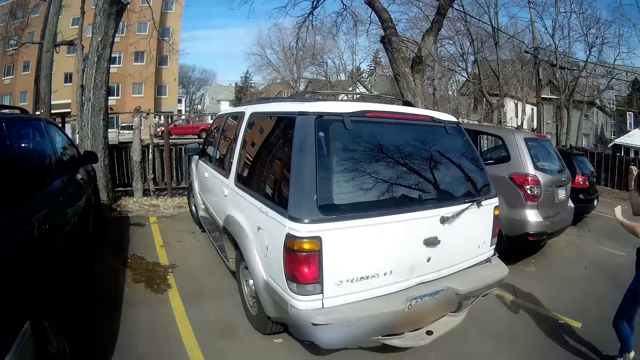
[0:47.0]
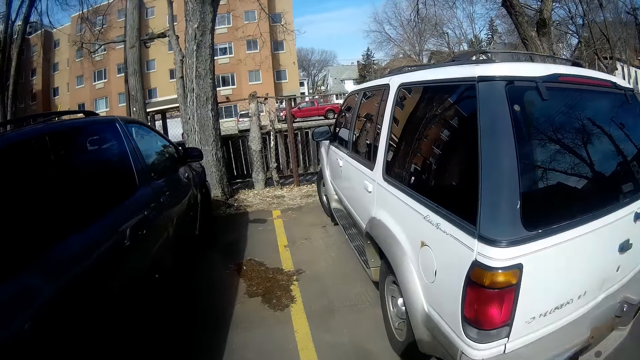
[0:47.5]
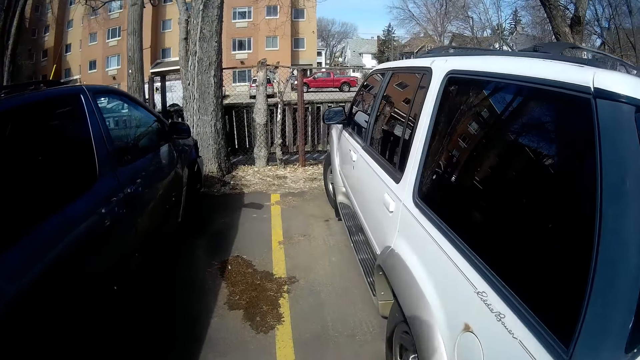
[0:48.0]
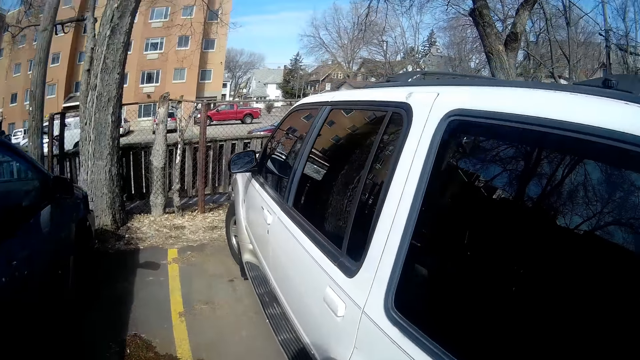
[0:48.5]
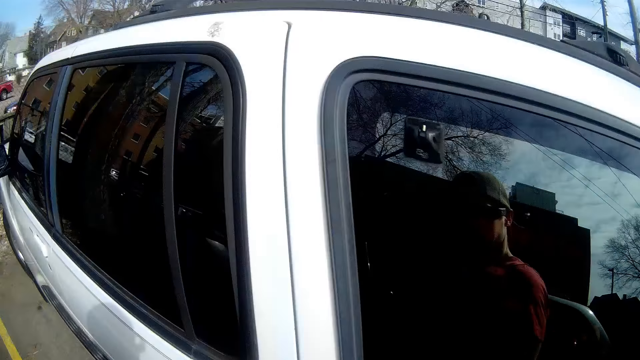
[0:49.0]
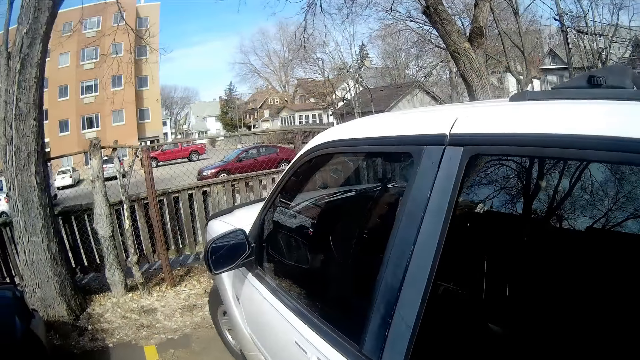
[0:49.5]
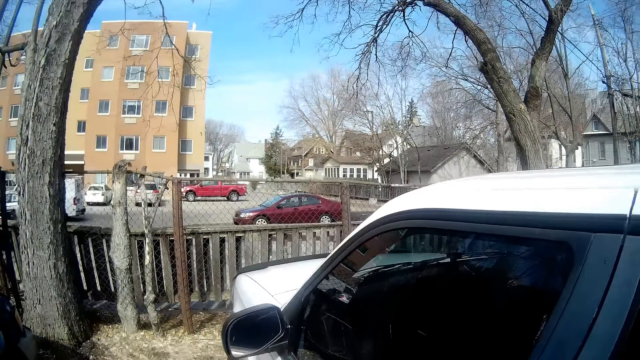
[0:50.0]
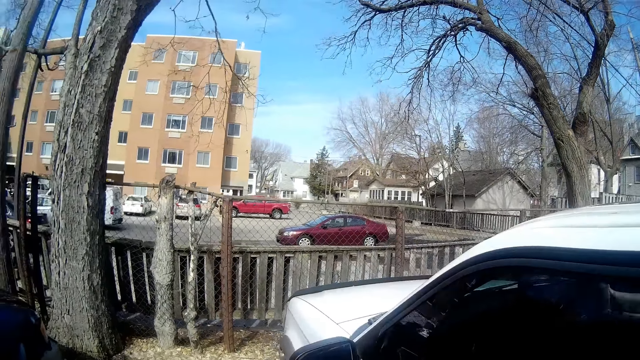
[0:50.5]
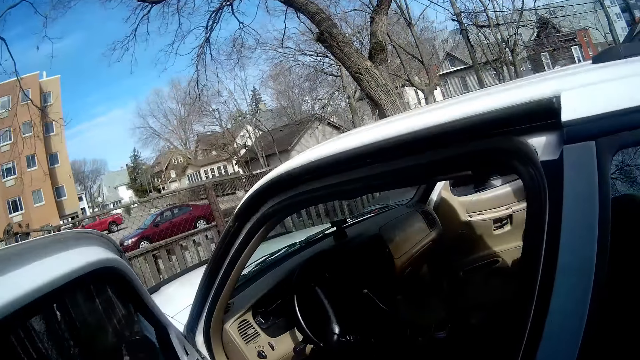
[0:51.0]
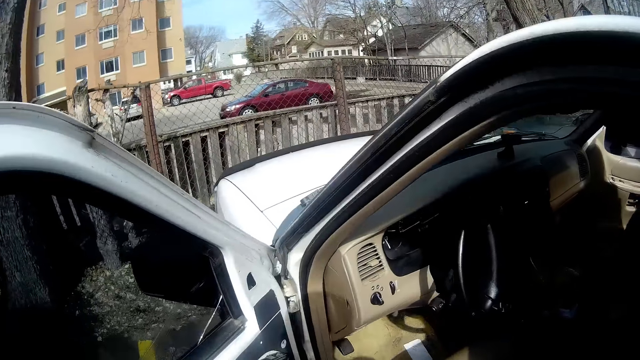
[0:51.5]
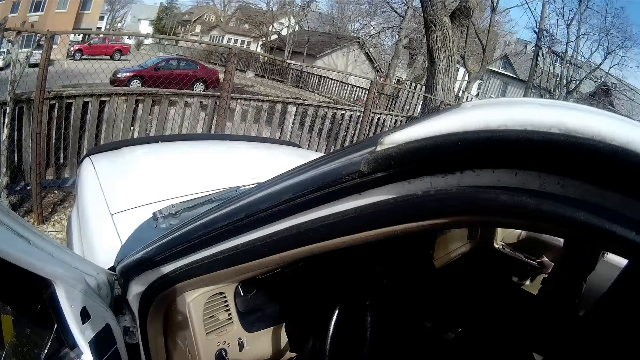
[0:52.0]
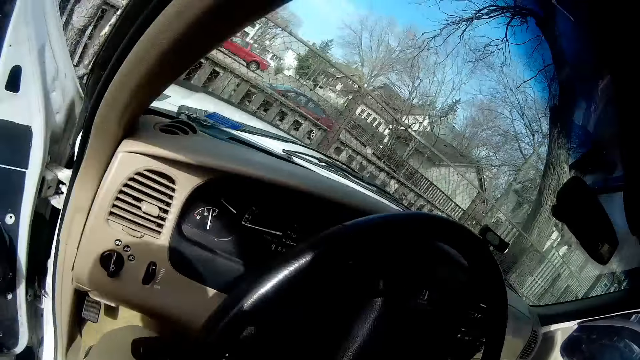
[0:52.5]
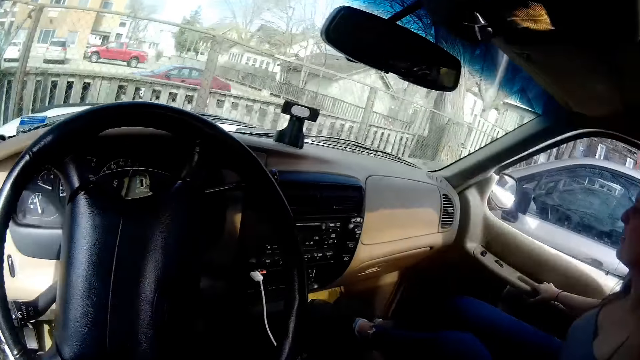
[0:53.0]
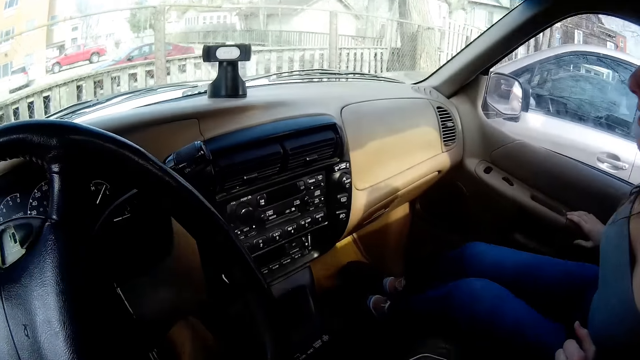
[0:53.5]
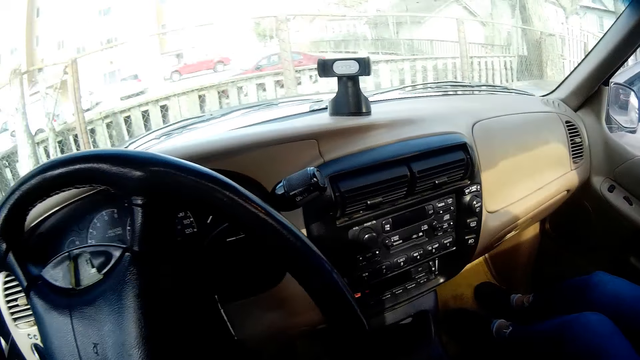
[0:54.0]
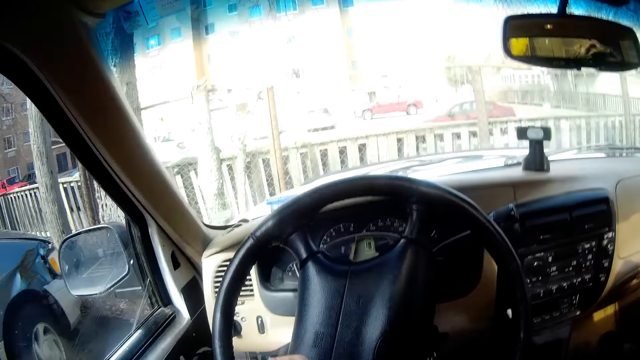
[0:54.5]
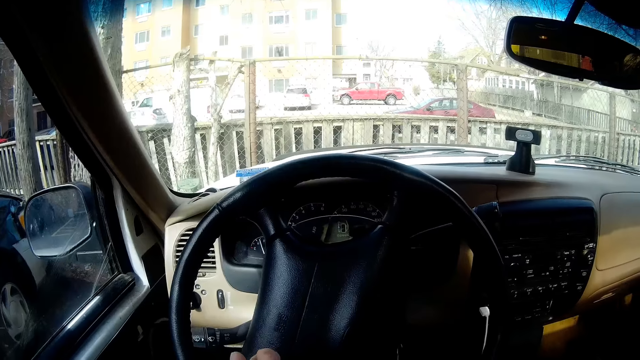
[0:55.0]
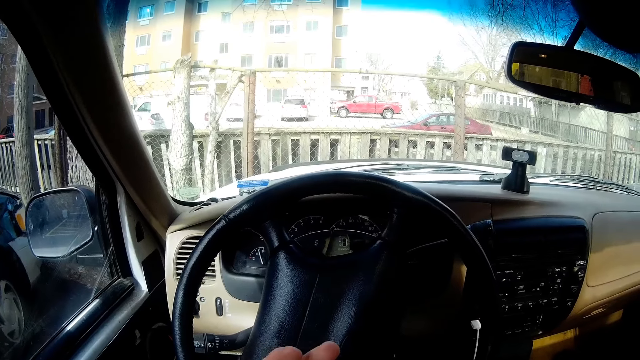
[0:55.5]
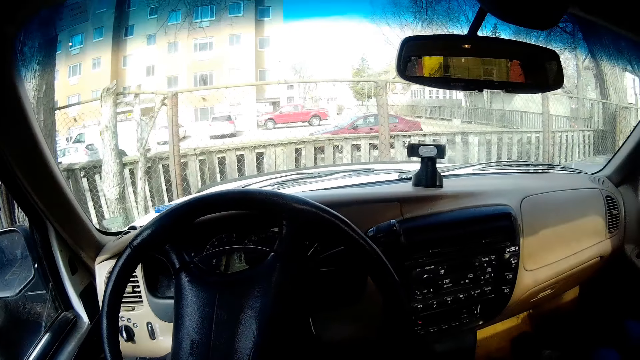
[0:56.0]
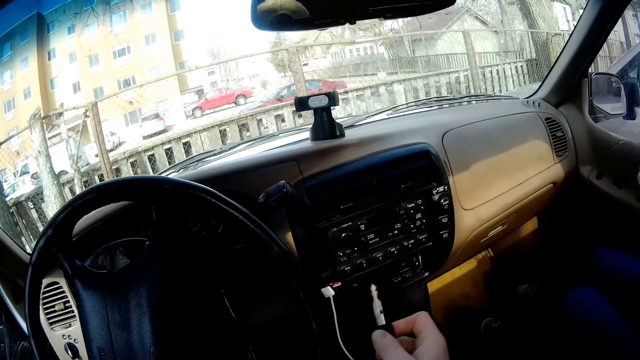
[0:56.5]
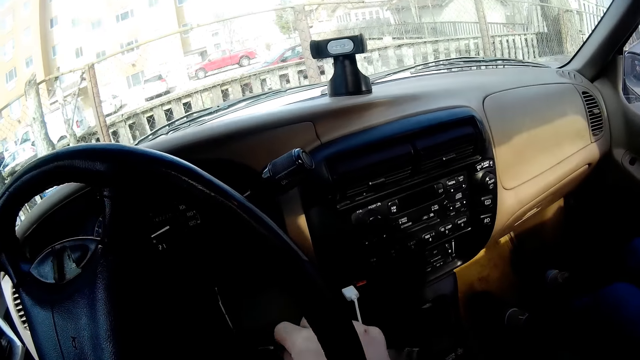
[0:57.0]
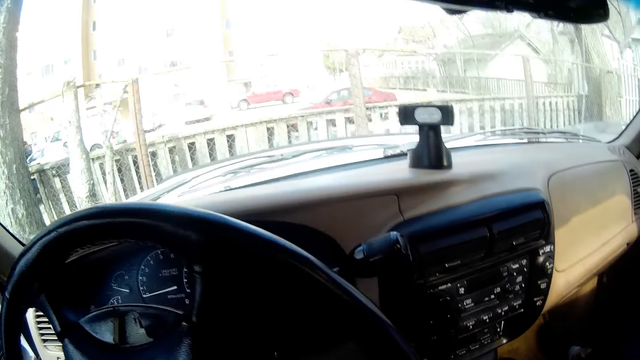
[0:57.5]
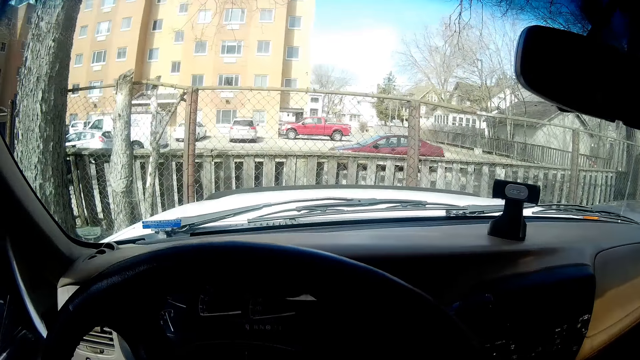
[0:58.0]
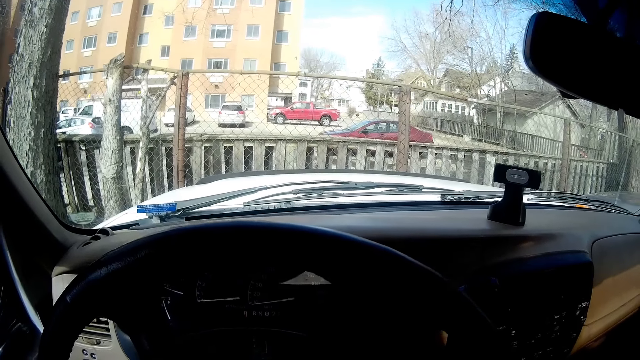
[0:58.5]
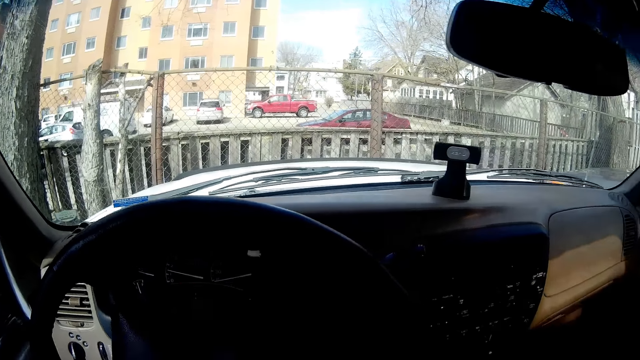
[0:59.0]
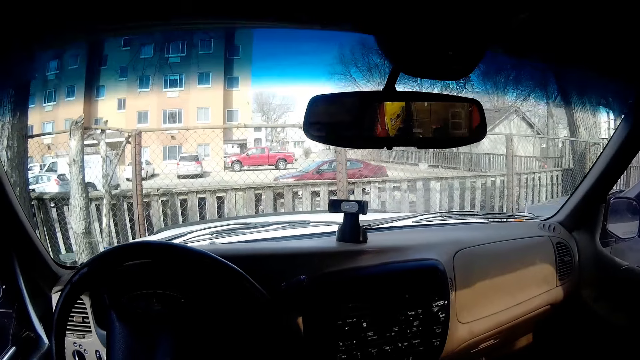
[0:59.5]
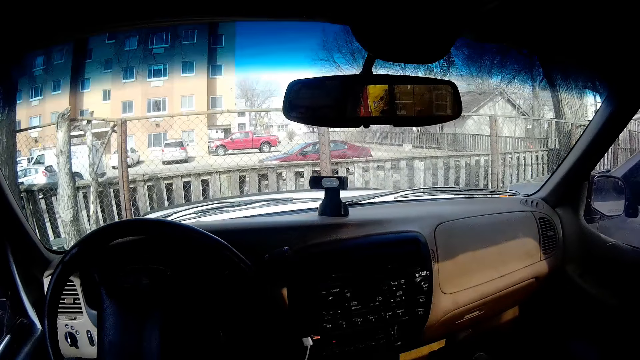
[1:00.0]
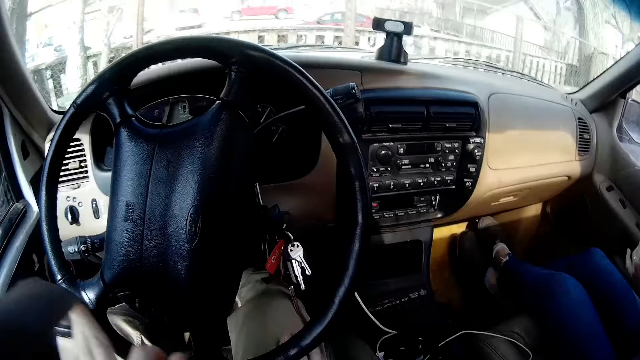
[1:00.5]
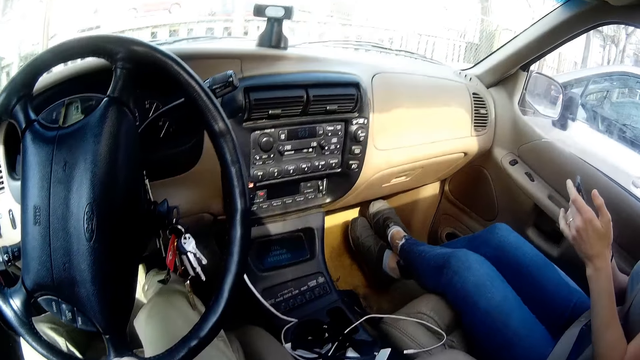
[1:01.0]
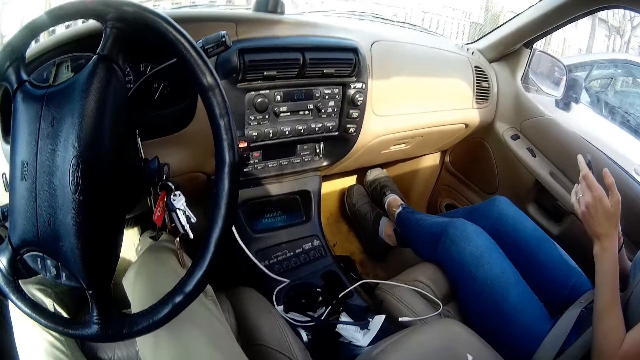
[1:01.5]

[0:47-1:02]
A woman gestures with her hands. The camera wearer opens the car door. He climbs into the car. The woman gets into the car. She shuts the car door. The camera wearer looks at the steering wheel. He inserts a car key into the car lock. He wraps the car seat belt around himself.

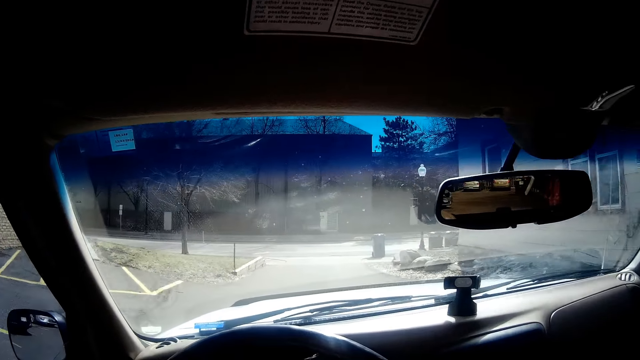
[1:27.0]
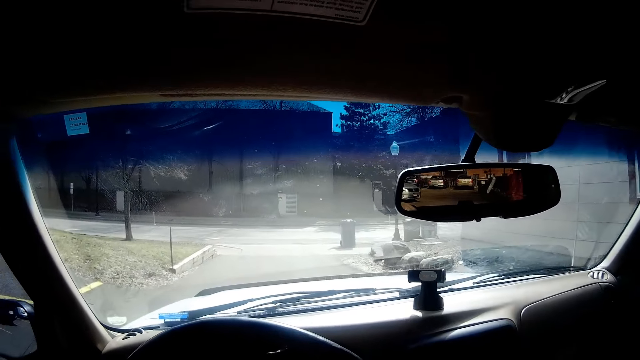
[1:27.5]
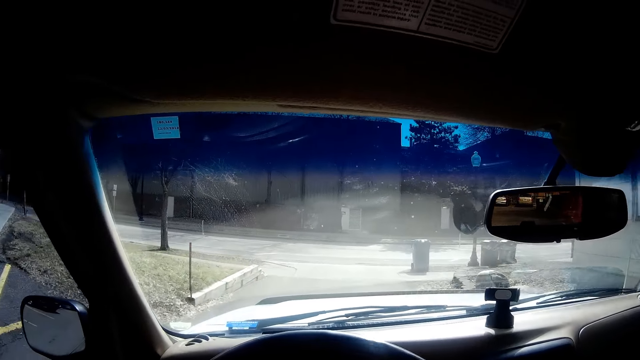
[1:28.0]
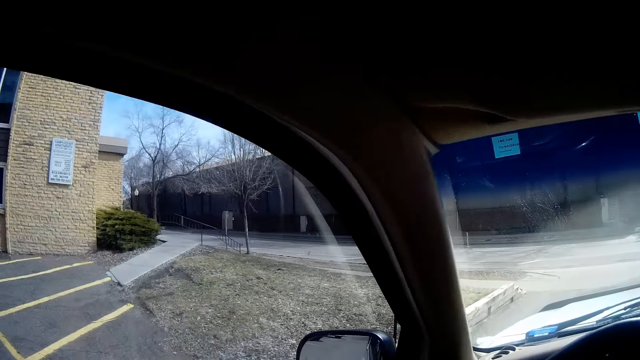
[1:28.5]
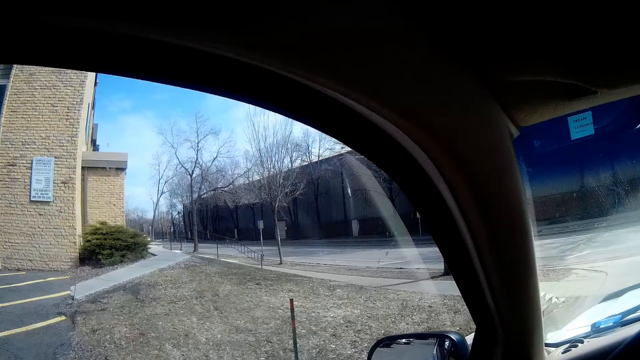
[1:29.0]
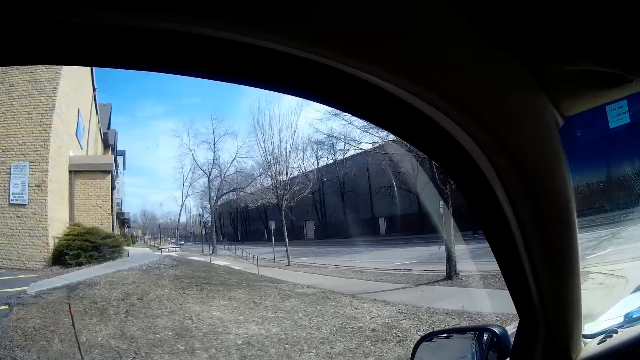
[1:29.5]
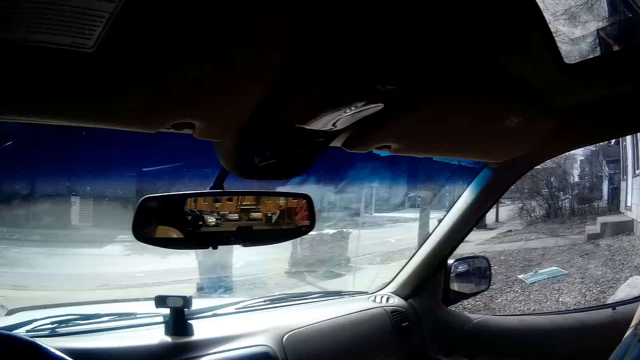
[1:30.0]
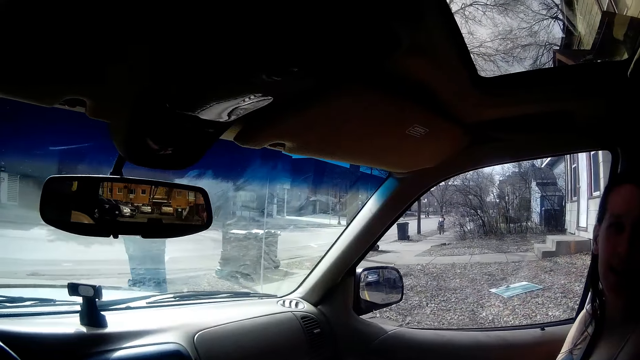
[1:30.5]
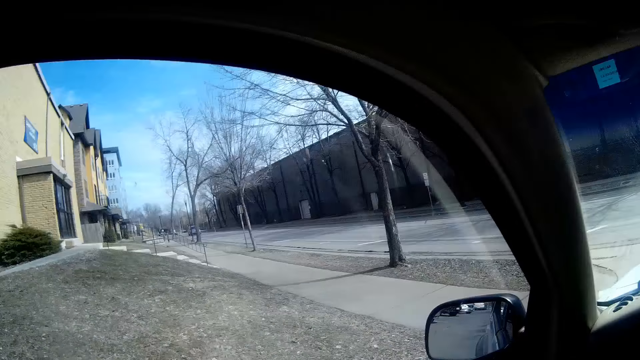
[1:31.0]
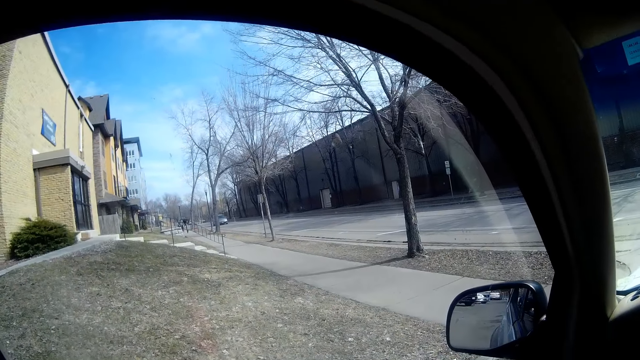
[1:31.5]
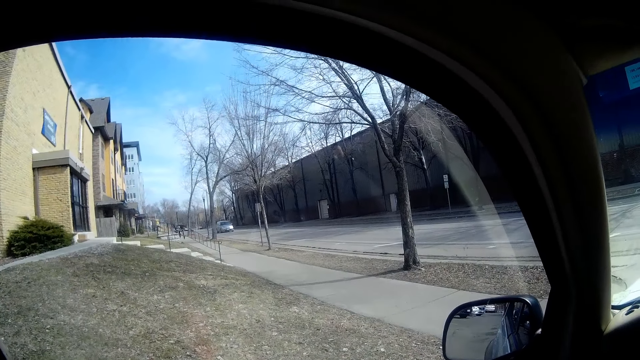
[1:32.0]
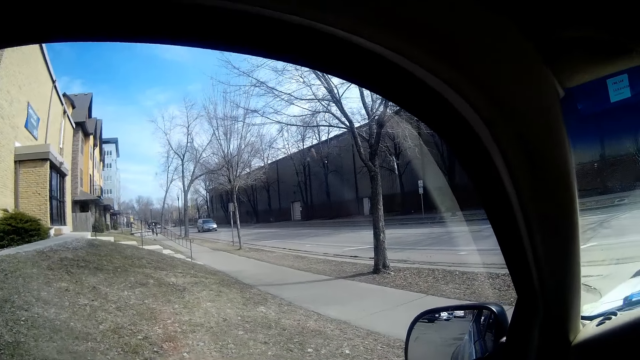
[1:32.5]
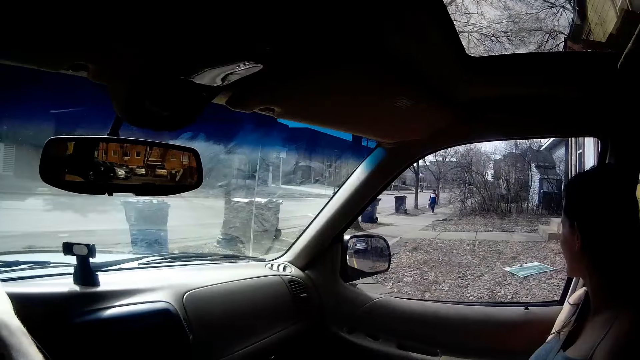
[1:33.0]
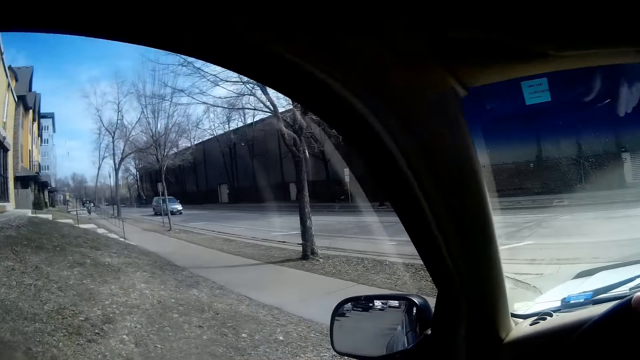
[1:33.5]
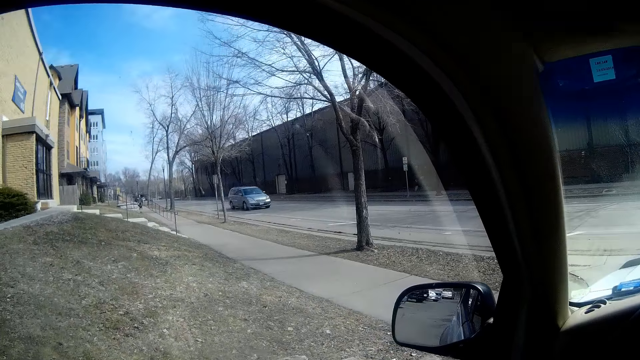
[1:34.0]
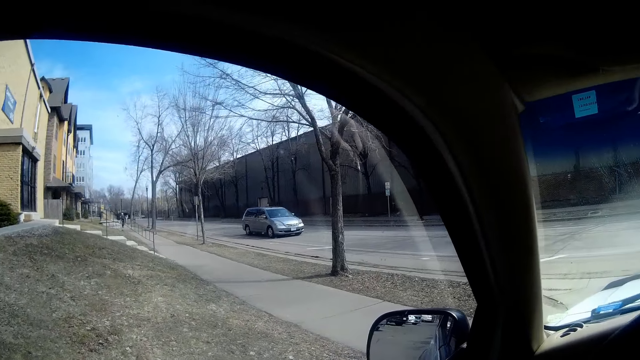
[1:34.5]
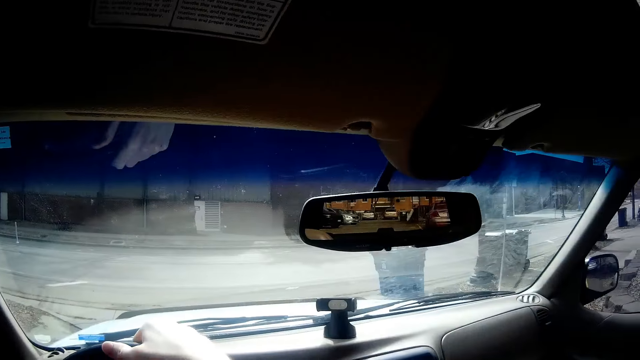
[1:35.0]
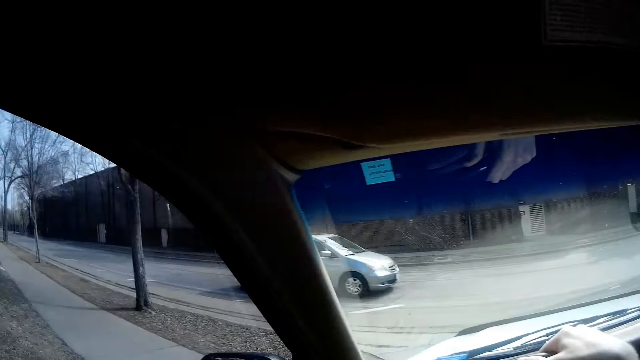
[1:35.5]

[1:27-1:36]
The camera wearer looks through the window. They look at the other side. They look through the window. They look at the other side. They look through the window.
